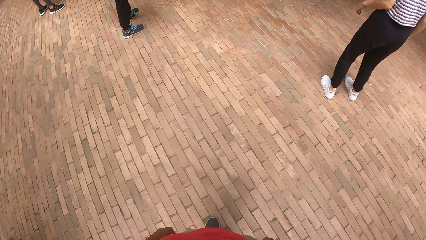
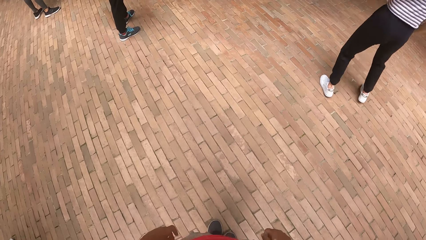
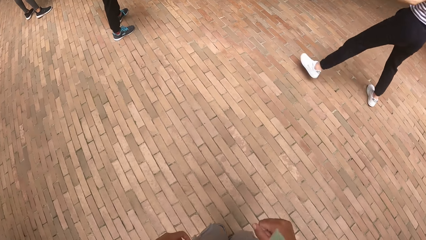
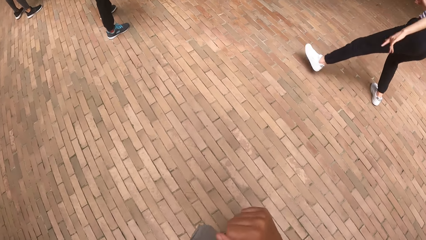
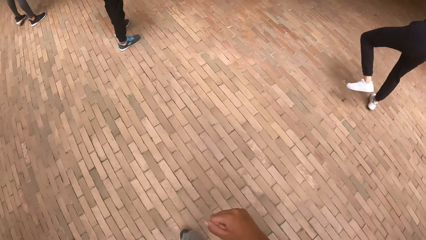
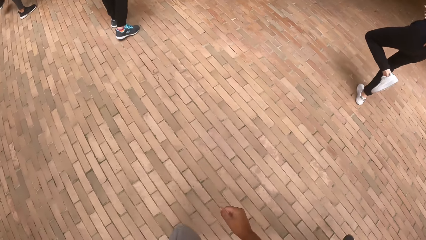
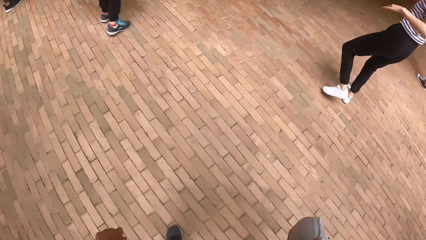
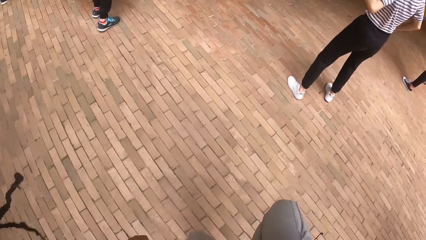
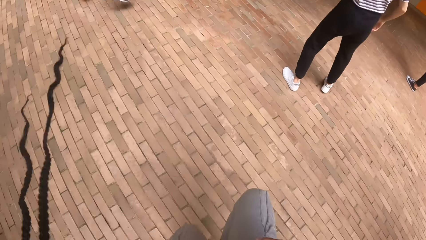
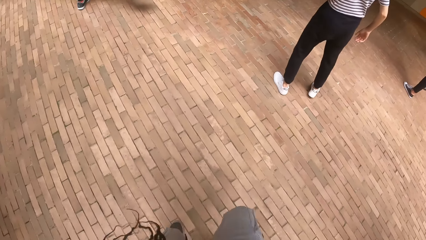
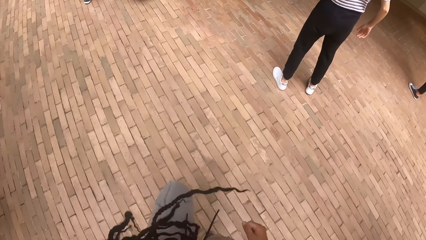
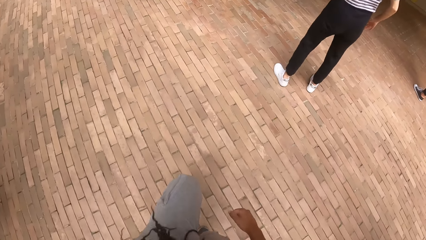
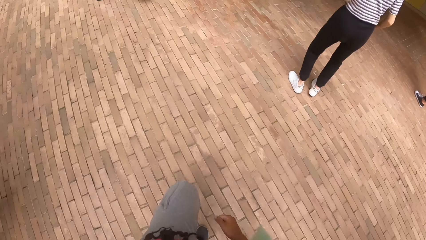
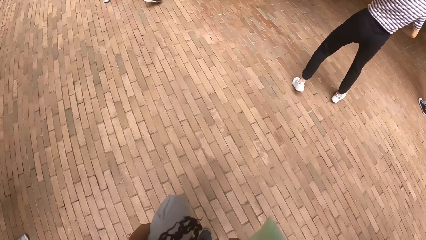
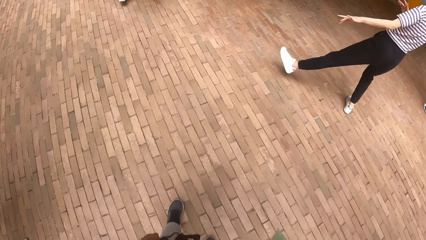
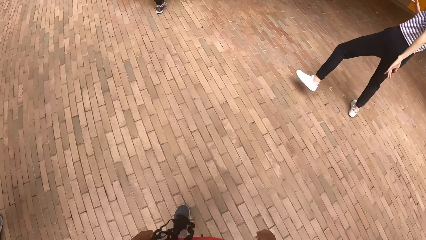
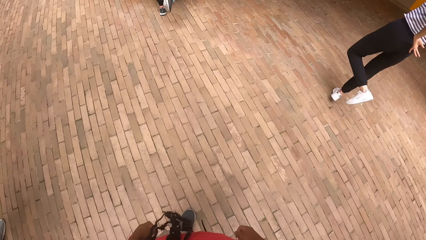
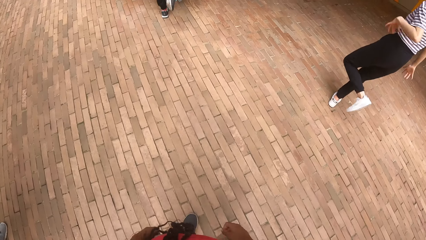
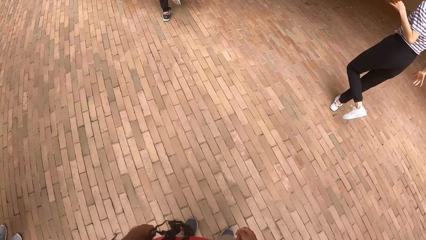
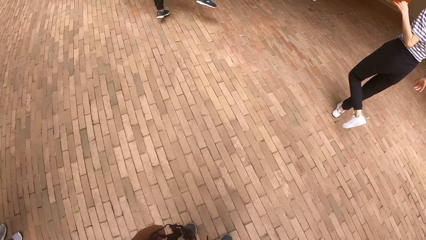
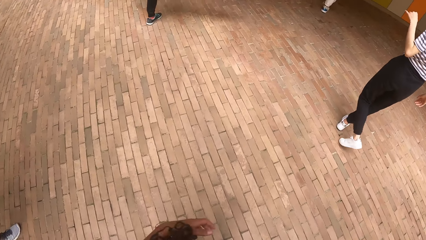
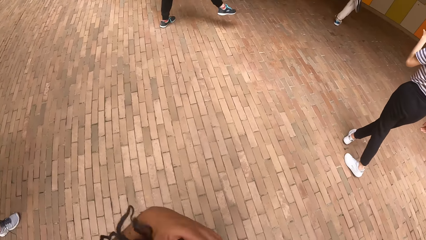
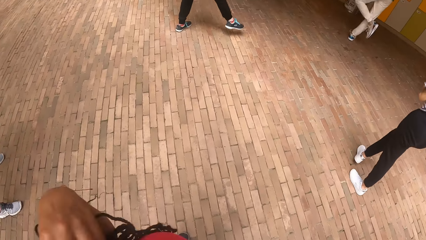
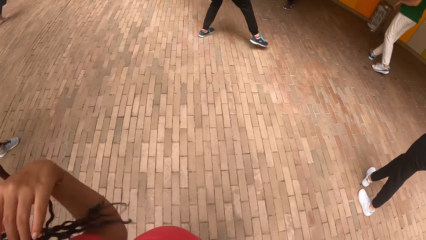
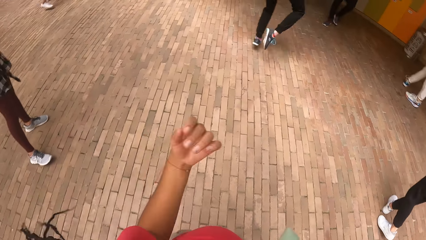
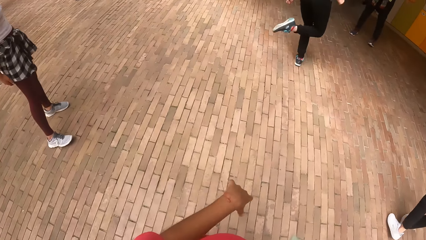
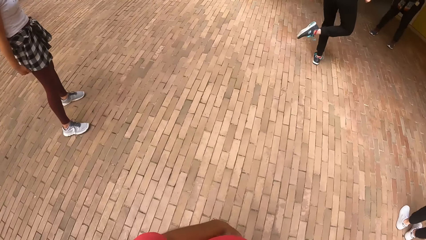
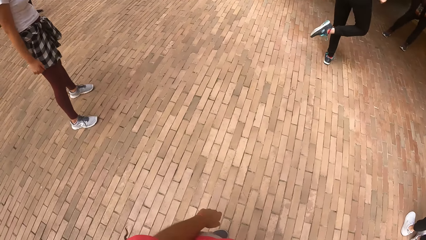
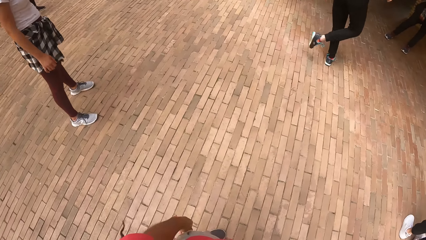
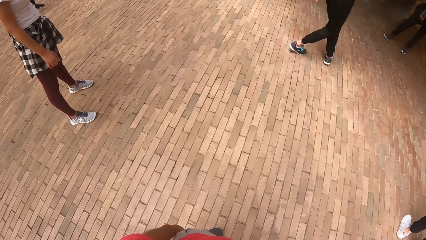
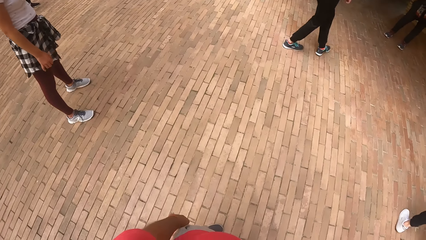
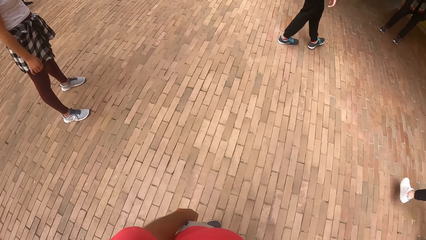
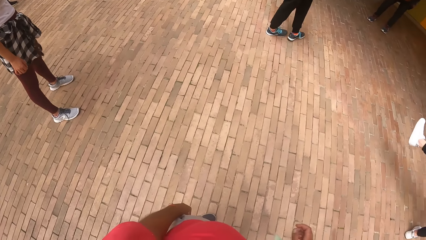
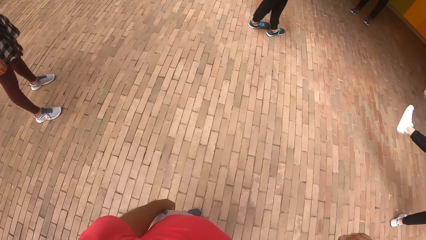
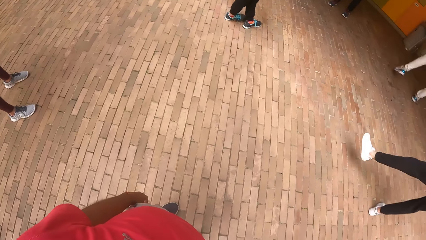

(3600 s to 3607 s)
The camera wearer dances.

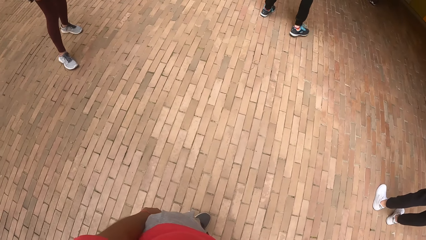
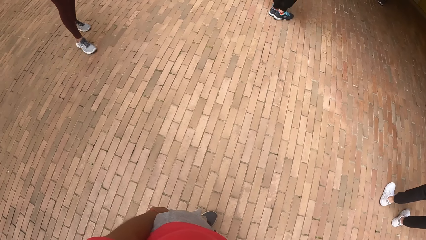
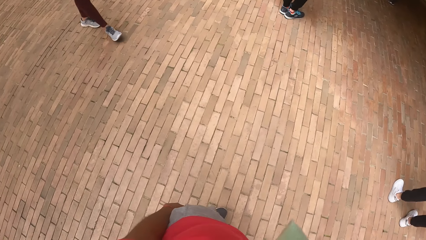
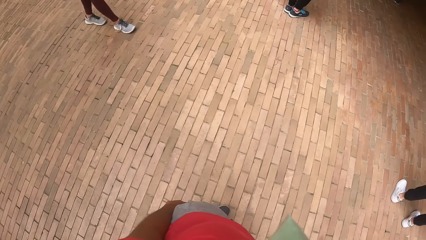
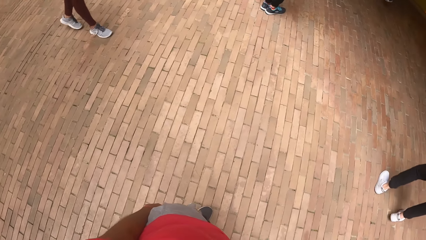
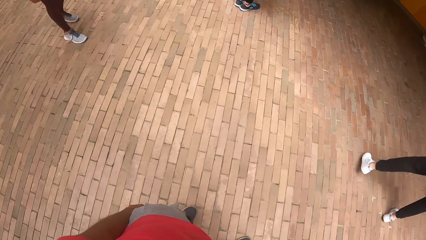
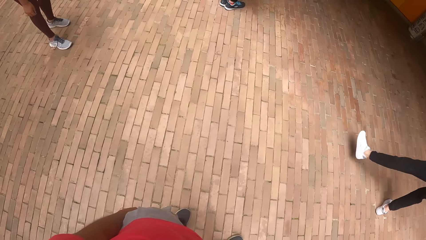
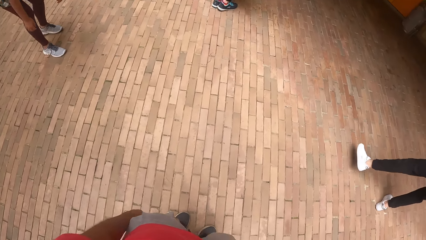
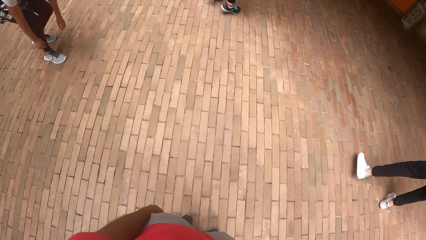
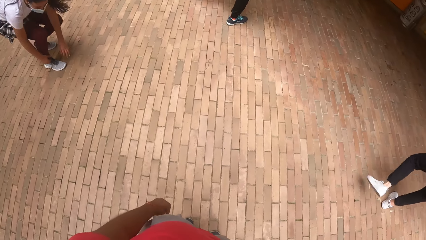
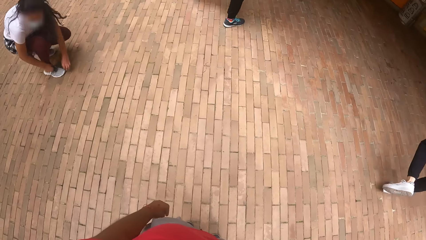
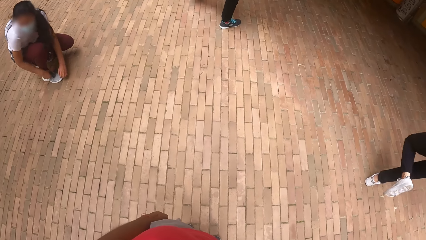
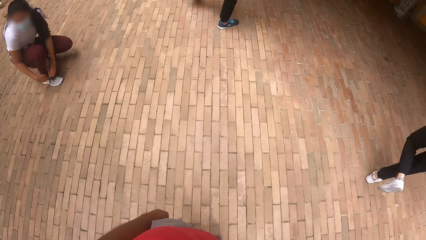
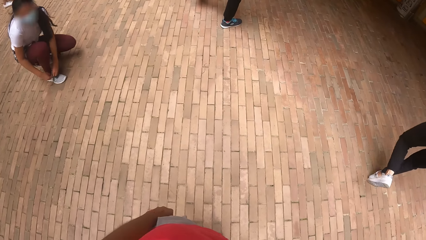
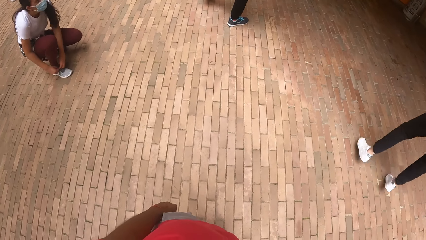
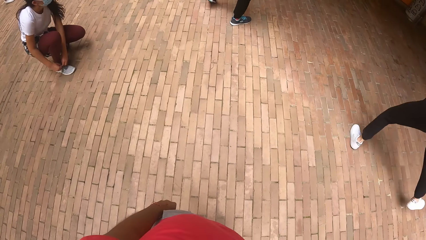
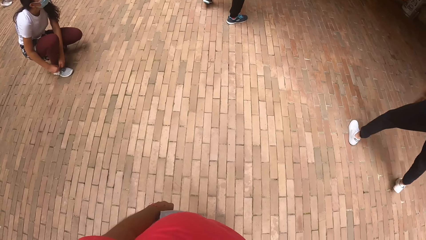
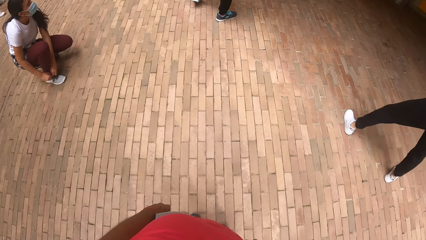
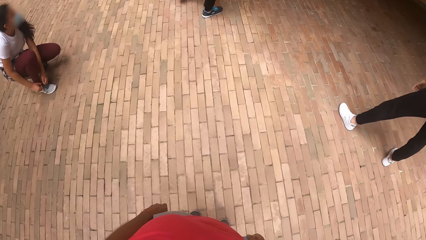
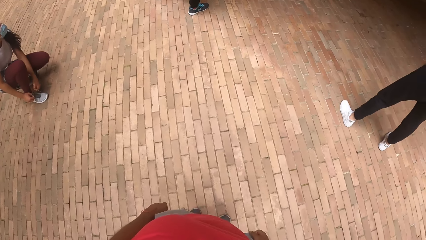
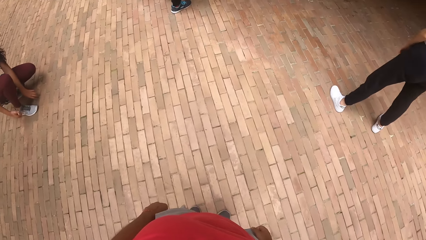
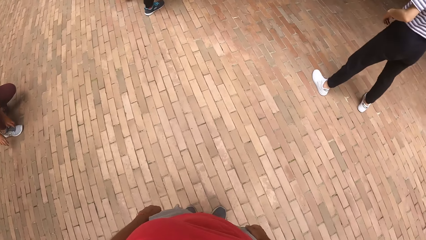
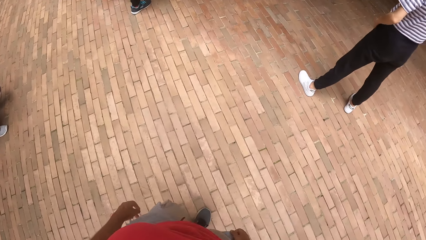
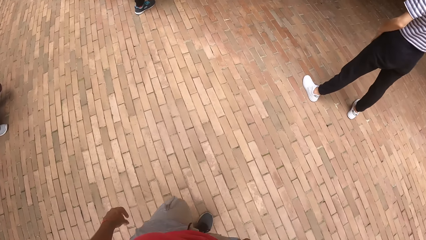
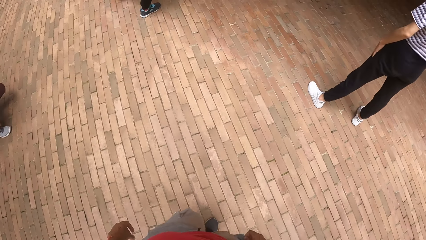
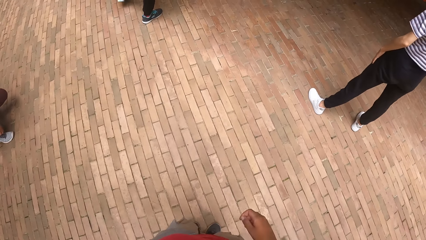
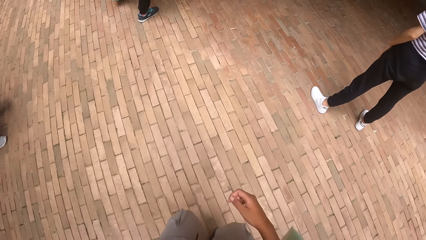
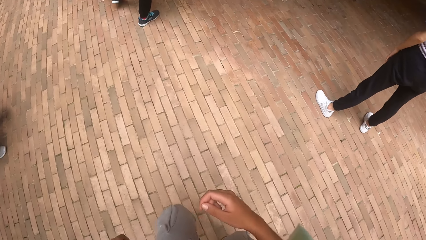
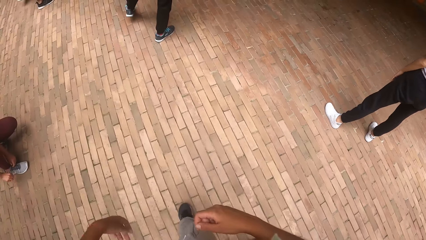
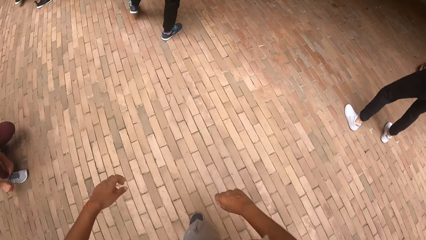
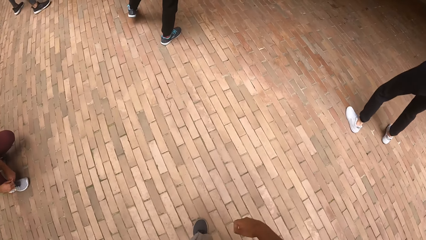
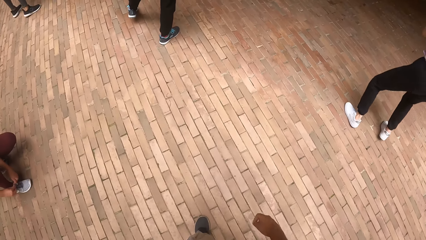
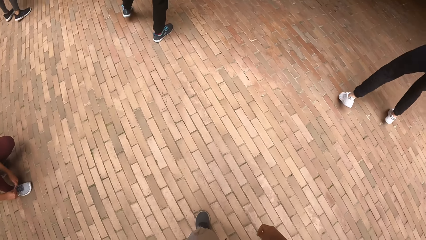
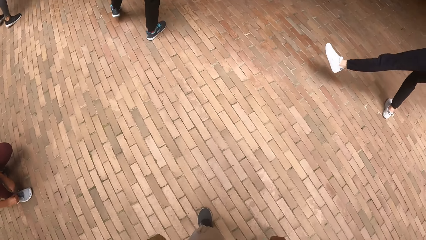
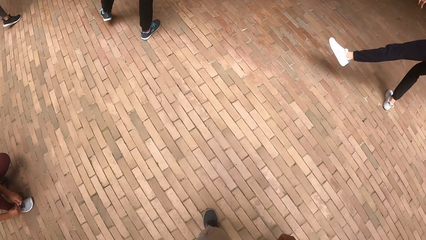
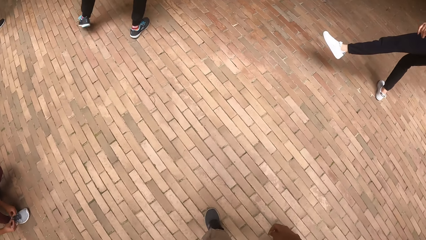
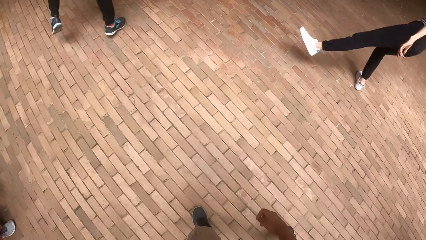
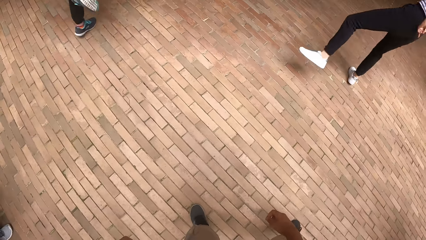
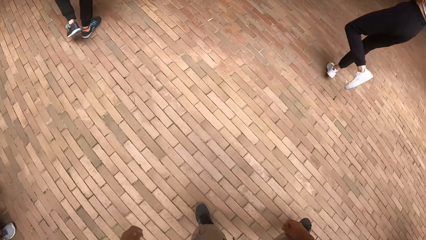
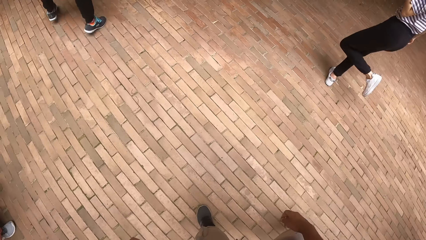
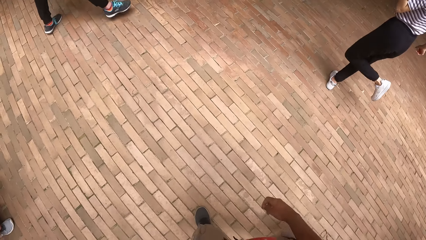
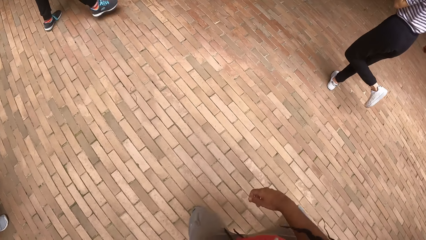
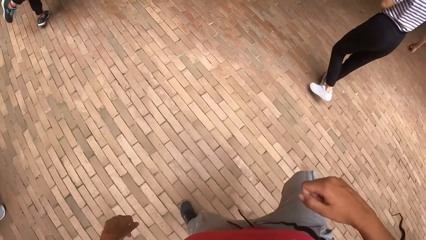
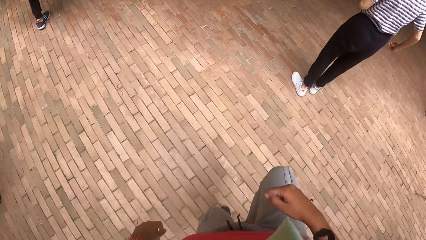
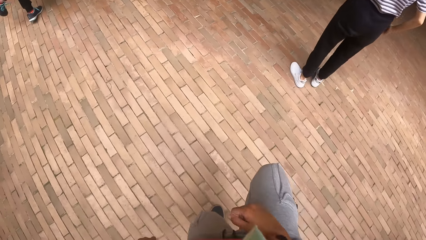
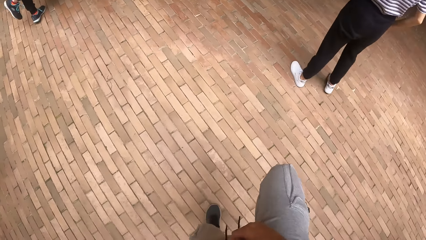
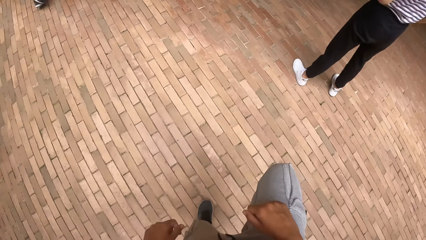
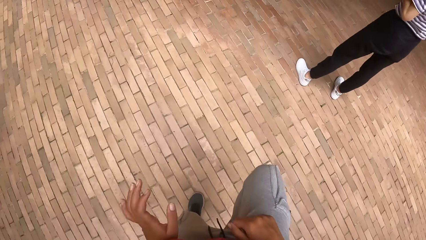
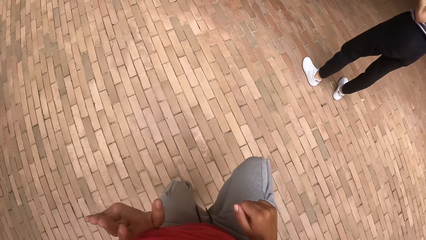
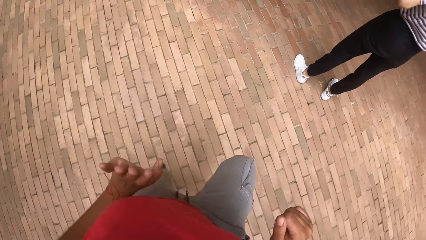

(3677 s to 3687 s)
A woman ties a sneaker lace with both hands. The camera wearer dances with a group of people.
